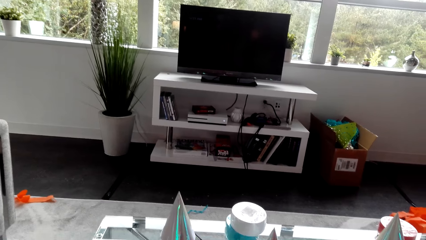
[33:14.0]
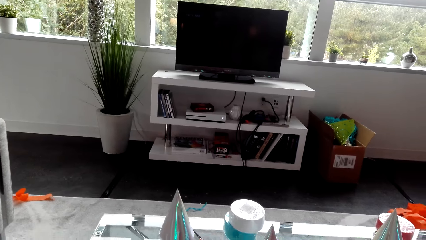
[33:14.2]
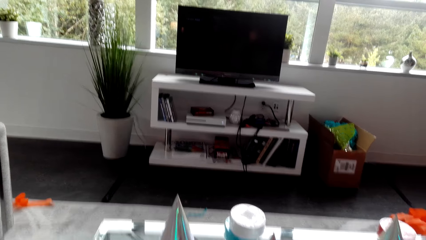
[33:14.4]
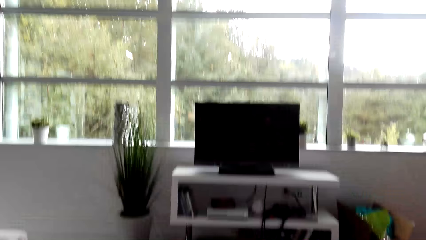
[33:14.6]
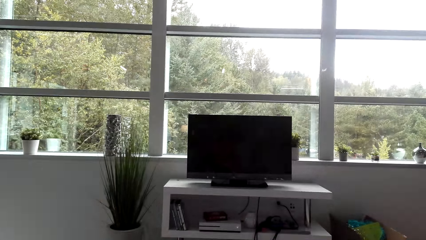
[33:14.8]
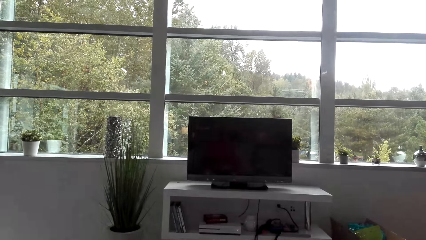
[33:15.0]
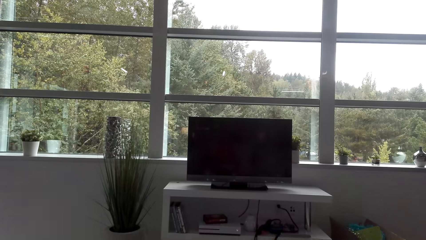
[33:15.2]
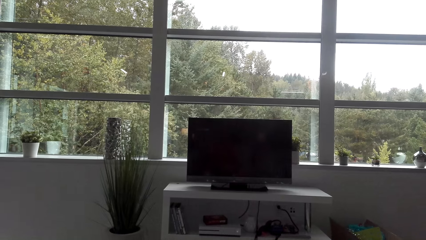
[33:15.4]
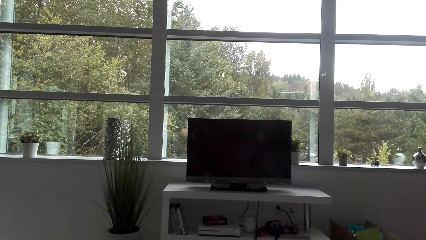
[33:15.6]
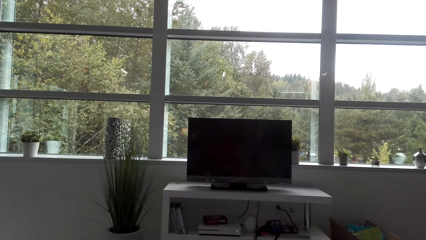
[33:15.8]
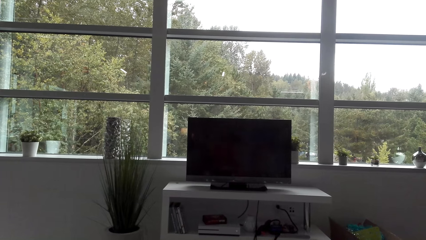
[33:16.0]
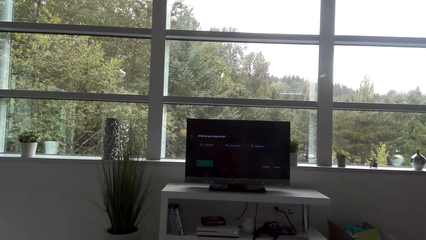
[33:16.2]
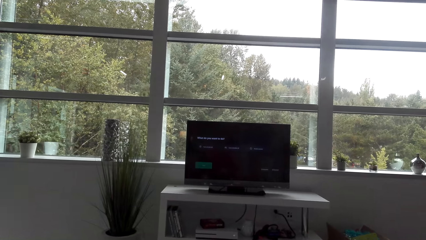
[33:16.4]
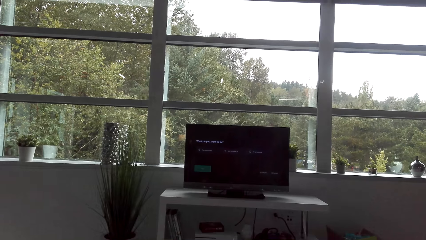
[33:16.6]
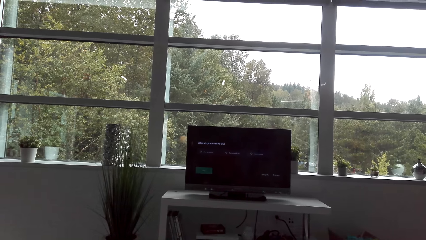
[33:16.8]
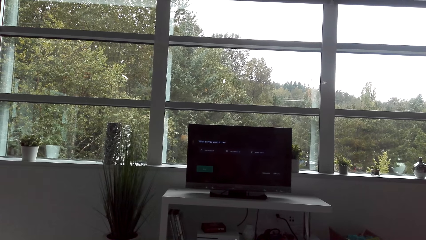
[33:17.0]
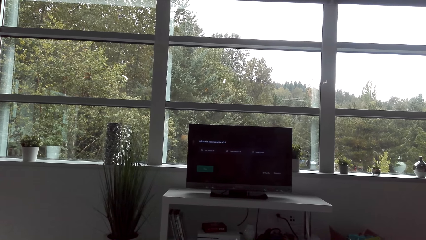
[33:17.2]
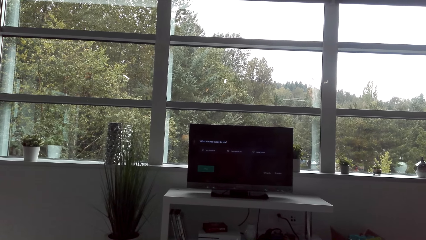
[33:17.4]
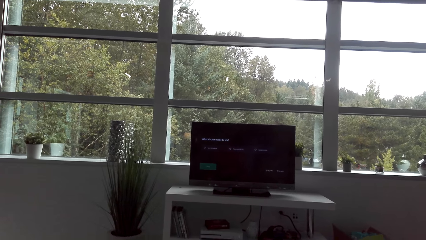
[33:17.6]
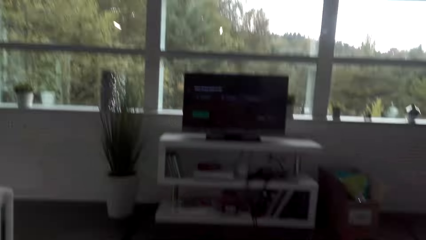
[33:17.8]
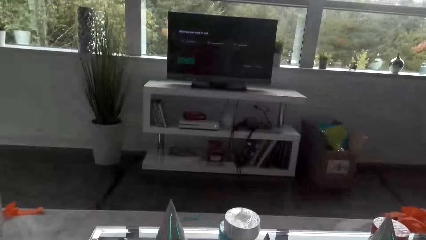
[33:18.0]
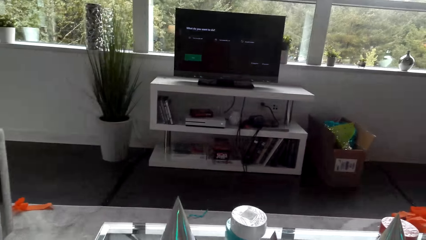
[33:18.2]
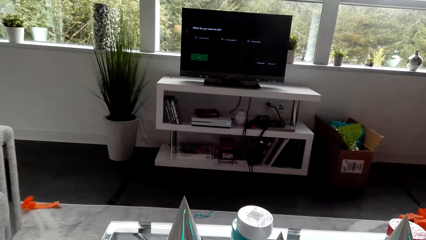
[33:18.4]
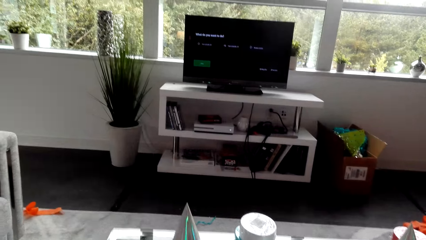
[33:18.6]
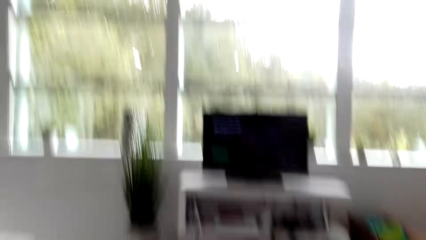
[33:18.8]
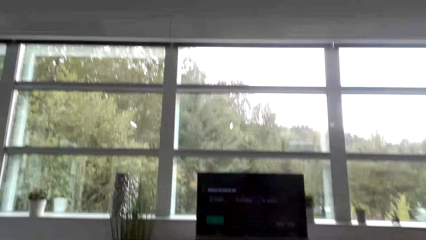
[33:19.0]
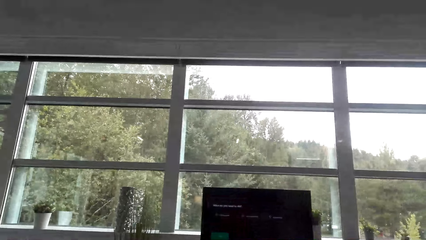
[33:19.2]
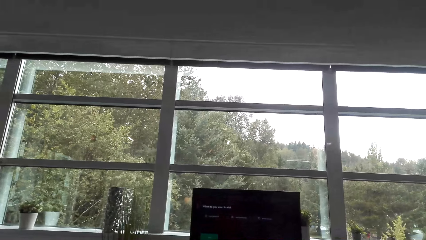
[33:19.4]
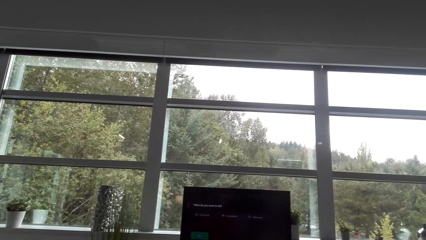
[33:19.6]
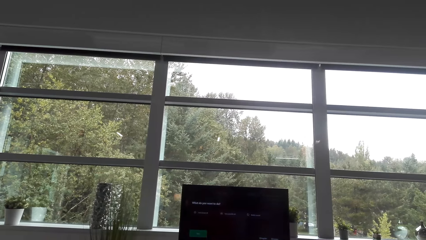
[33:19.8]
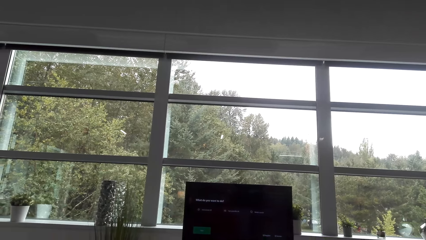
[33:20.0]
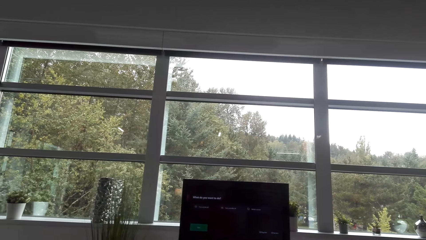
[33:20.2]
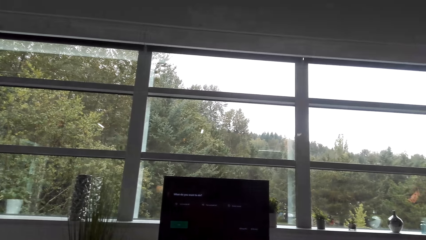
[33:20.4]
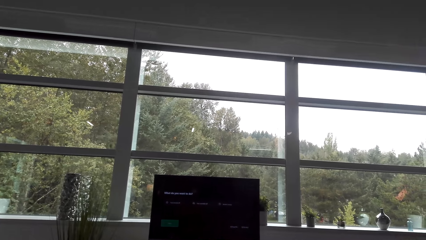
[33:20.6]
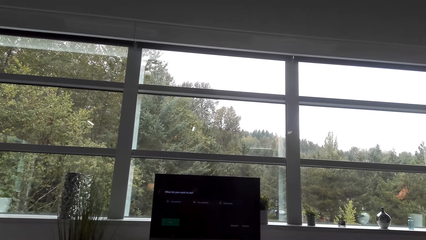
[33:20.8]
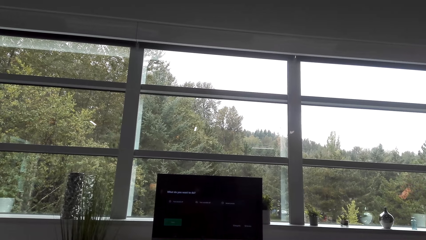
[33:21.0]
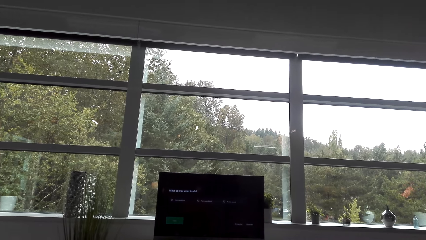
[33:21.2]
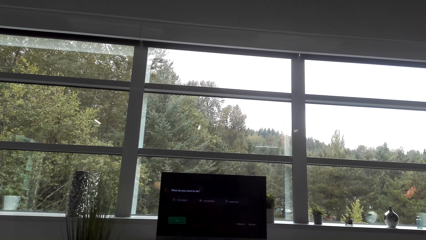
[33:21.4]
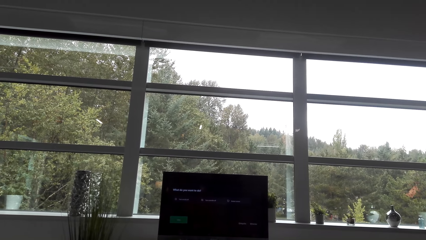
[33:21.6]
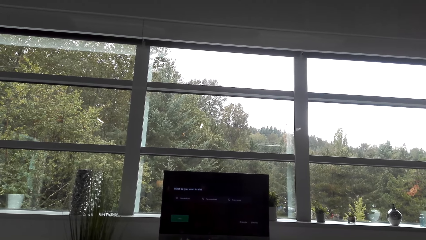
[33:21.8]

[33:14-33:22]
The camera wearer turns on the television.

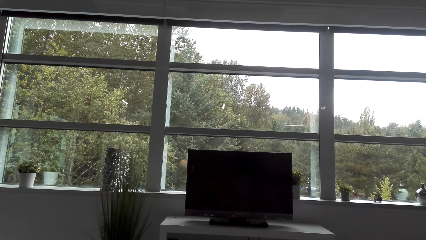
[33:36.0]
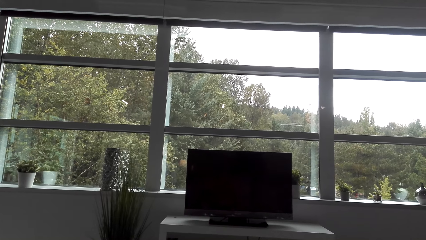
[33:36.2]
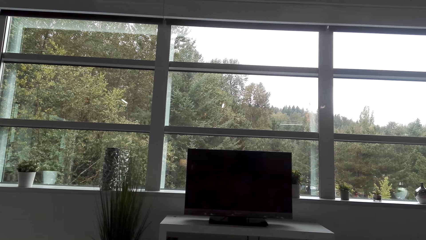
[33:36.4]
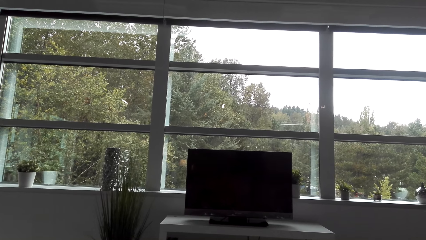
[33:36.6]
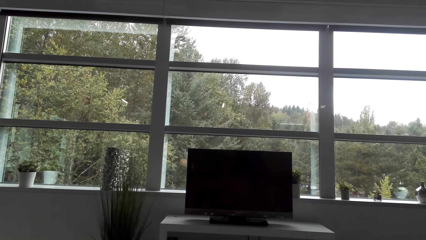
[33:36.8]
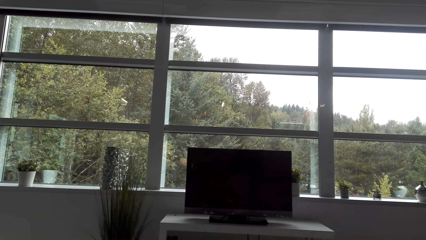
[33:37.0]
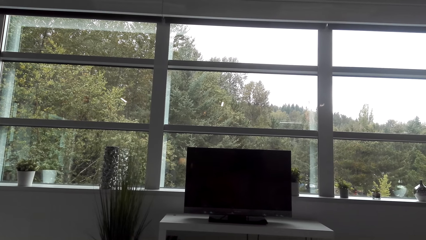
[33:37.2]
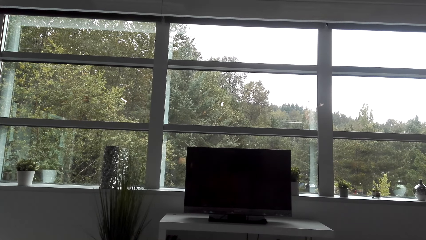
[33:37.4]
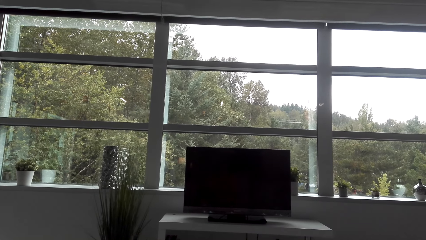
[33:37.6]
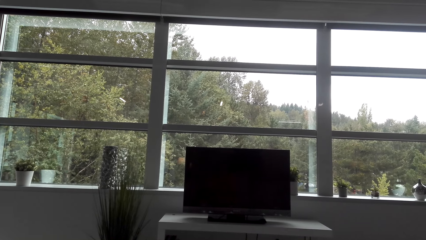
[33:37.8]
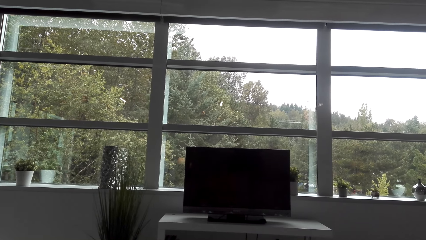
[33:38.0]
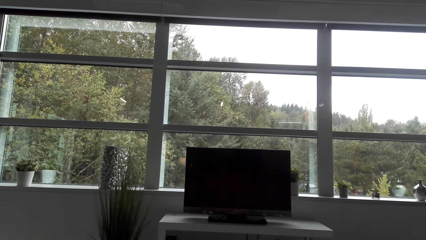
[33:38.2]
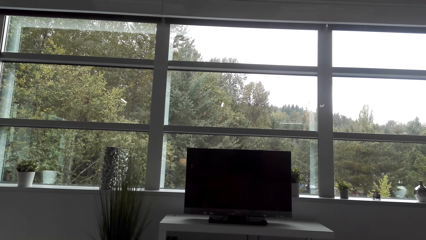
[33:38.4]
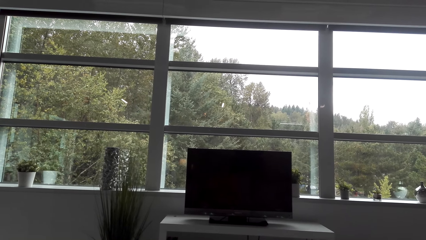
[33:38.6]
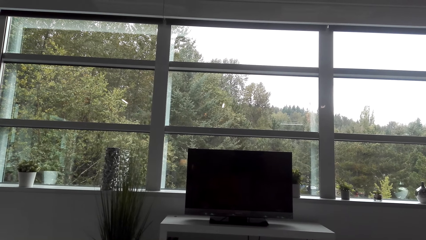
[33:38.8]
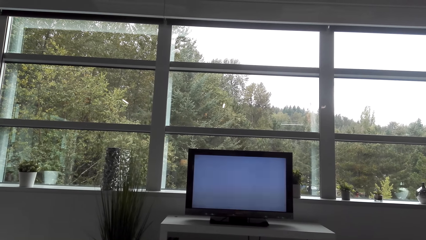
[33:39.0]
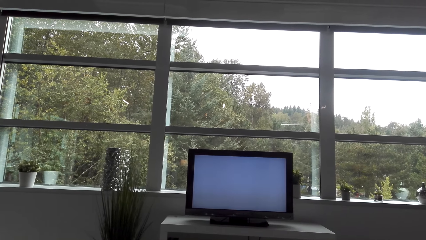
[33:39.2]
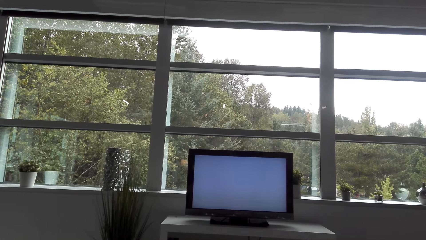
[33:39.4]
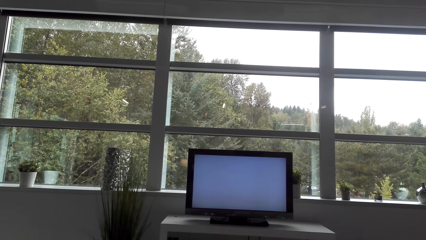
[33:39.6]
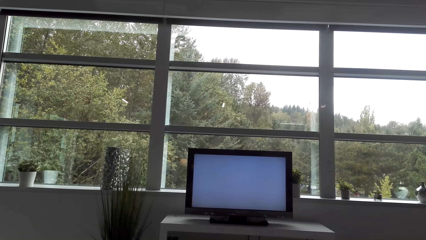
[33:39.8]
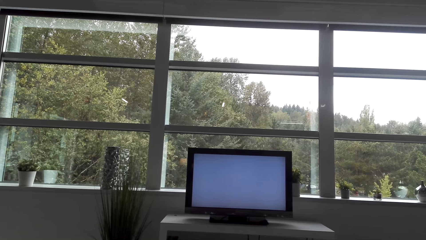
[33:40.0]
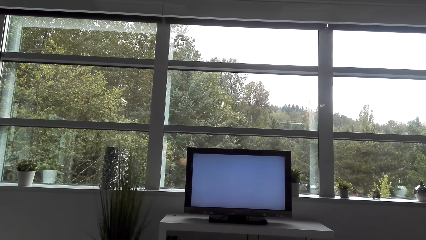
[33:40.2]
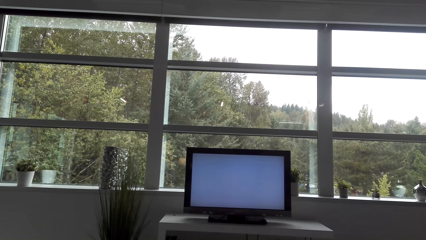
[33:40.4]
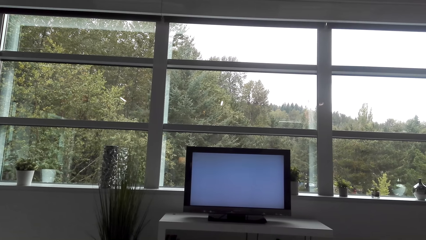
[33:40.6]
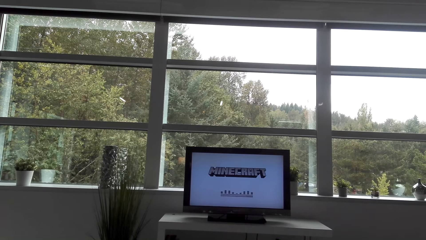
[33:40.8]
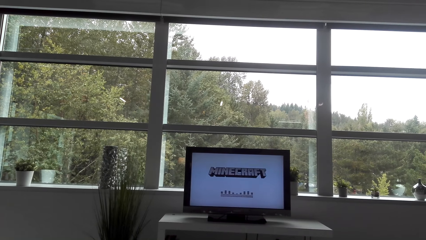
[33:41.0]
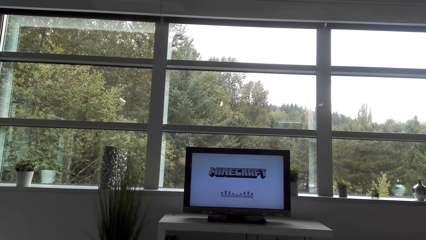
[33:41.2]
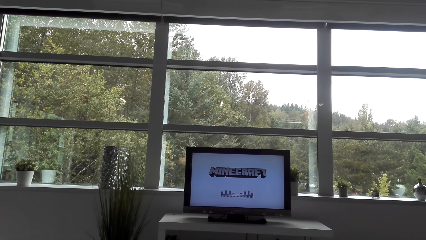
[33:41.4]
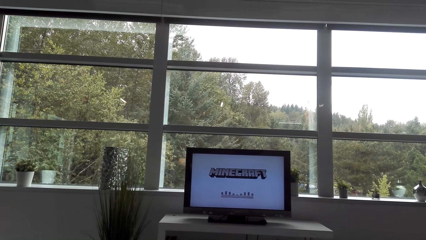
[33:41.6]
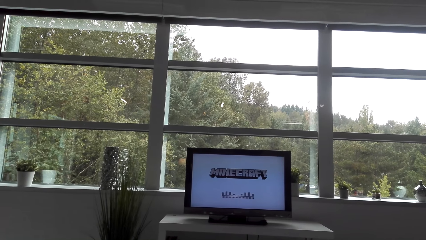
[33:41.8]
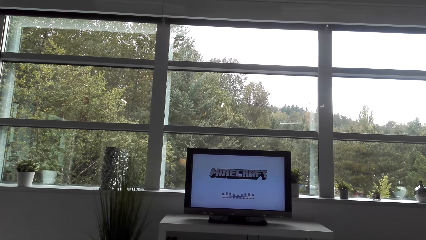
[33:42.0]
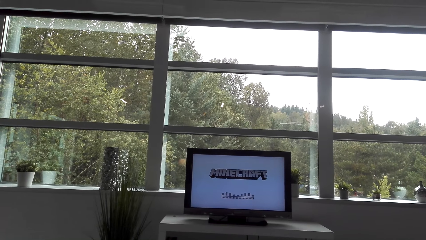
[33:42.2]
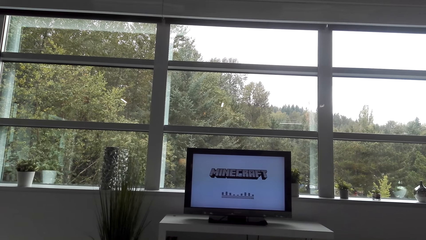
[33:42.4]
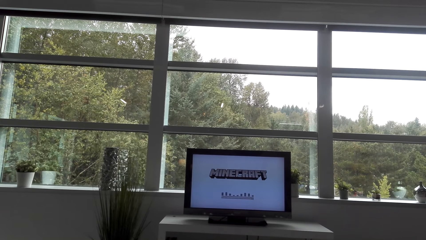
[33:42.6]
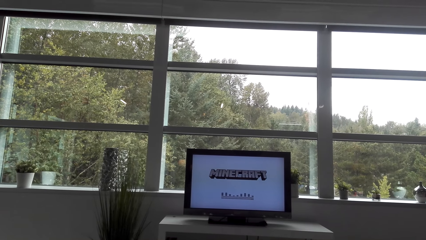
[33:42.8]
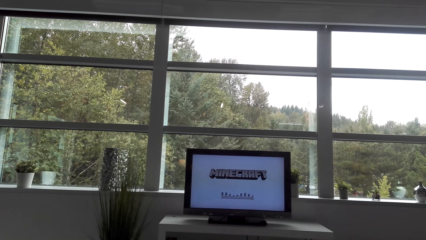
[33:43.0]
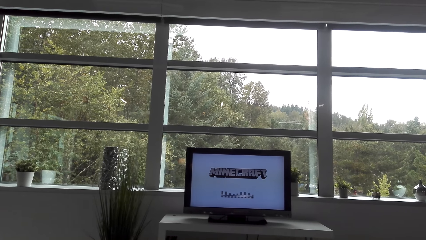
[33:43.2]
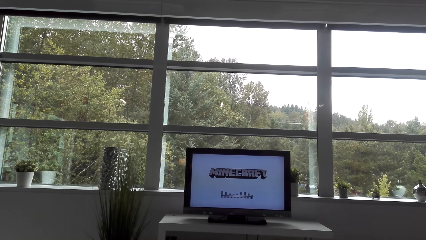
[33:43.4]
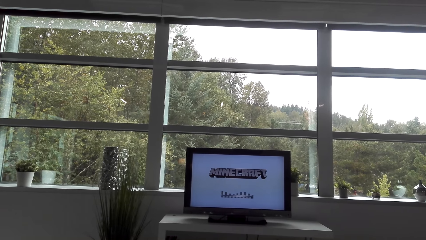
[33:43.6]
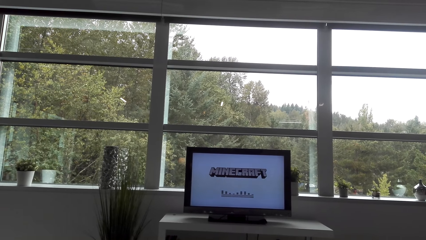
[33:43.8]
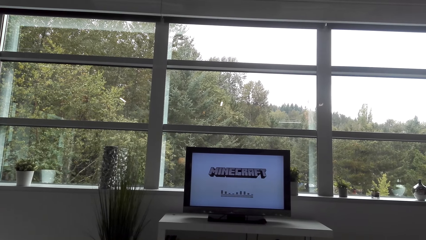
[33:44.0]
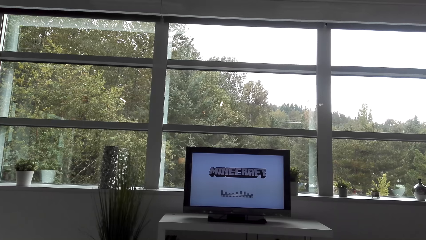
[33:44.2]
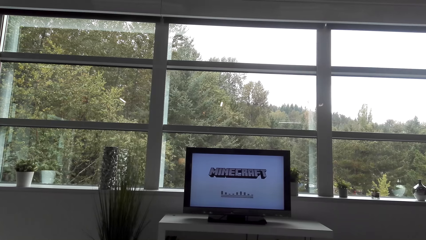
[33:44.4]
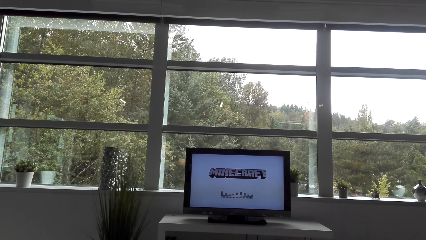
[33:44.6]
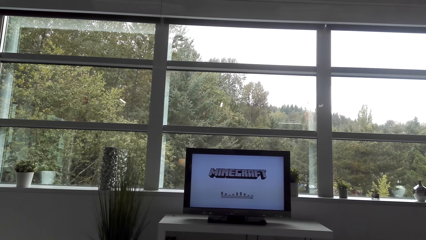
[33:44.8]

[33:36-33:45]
The camera wearer turns off the television. They turn on the television.
